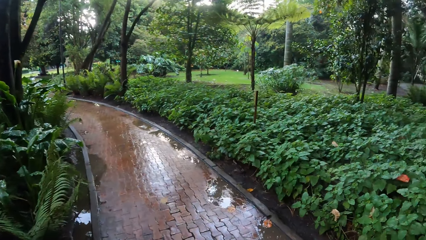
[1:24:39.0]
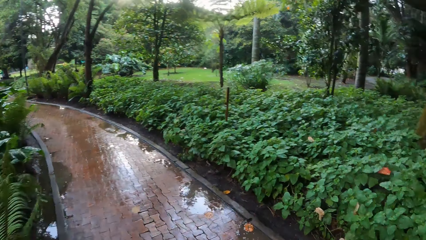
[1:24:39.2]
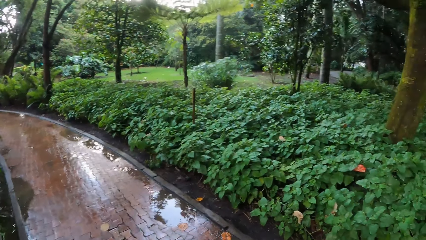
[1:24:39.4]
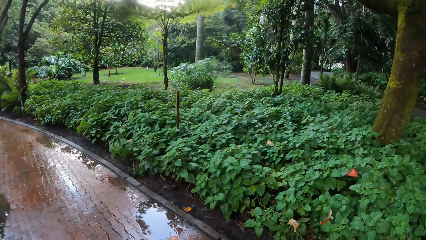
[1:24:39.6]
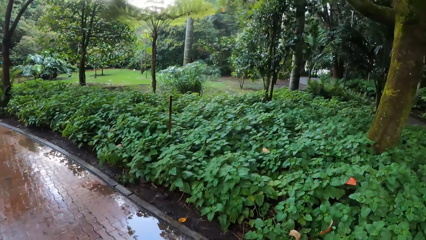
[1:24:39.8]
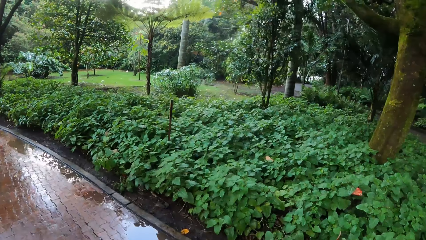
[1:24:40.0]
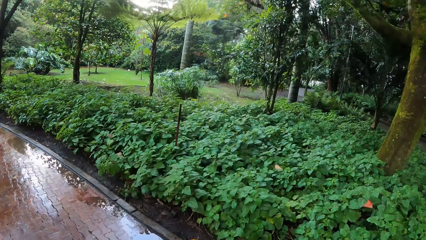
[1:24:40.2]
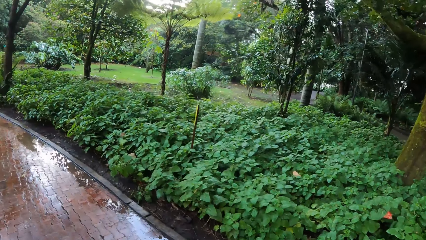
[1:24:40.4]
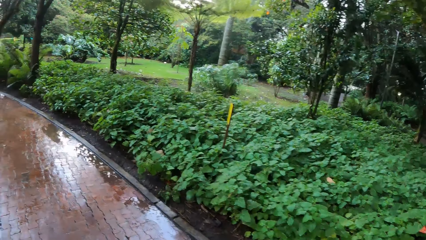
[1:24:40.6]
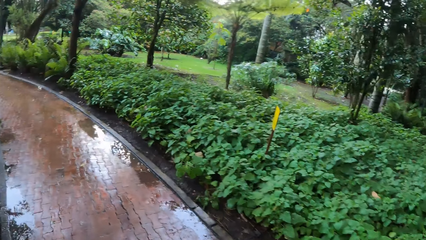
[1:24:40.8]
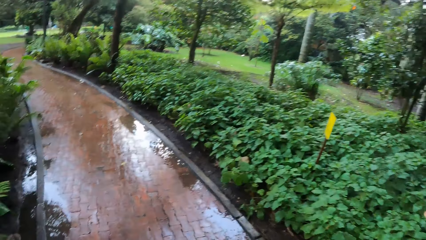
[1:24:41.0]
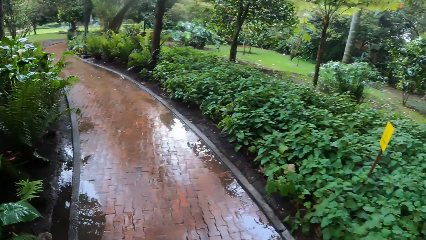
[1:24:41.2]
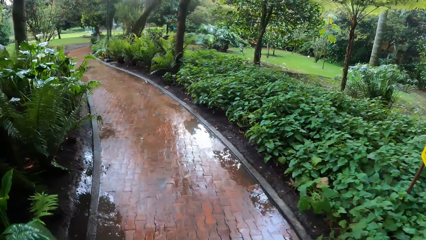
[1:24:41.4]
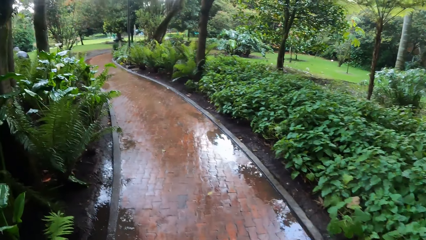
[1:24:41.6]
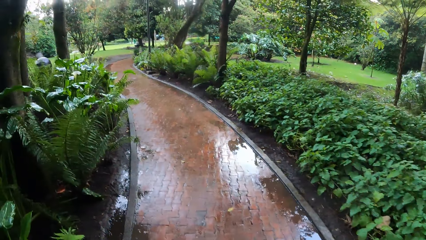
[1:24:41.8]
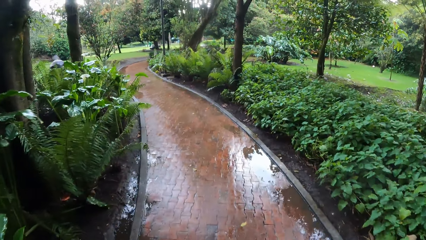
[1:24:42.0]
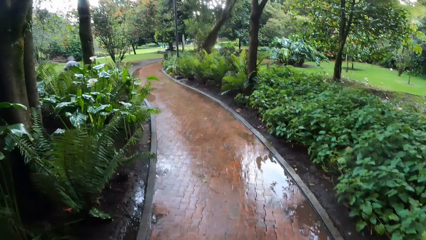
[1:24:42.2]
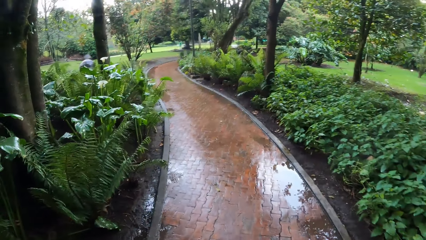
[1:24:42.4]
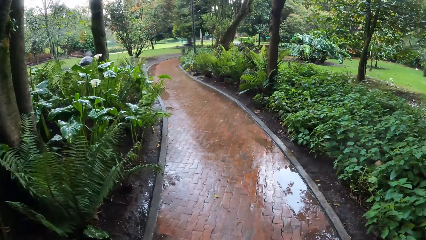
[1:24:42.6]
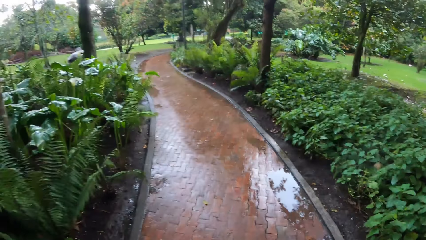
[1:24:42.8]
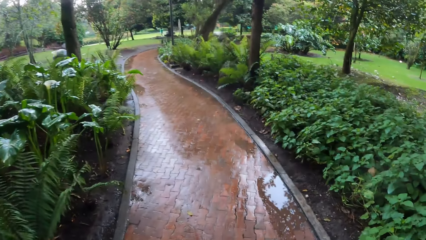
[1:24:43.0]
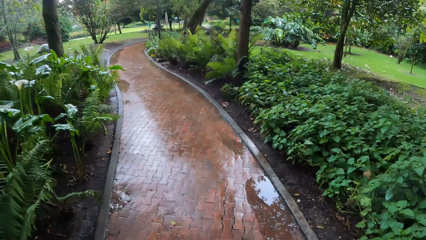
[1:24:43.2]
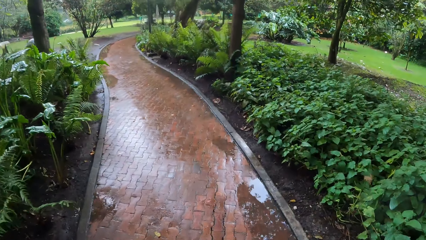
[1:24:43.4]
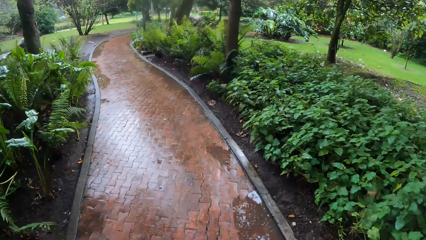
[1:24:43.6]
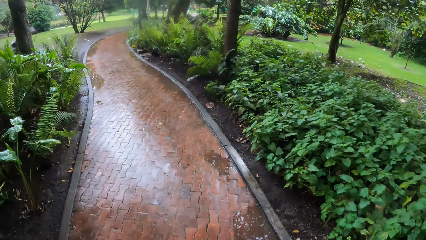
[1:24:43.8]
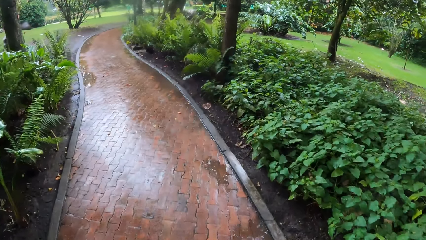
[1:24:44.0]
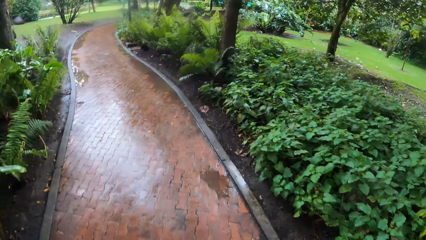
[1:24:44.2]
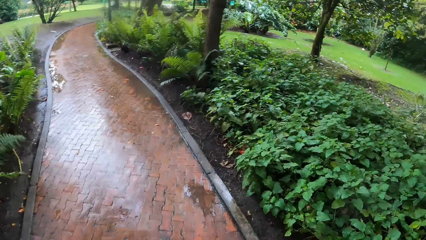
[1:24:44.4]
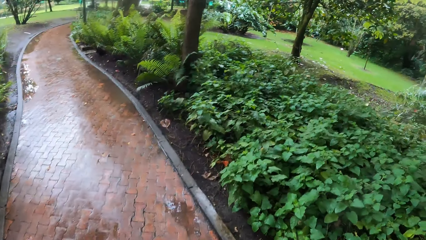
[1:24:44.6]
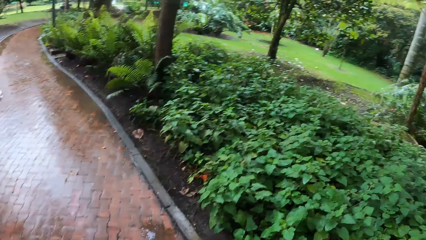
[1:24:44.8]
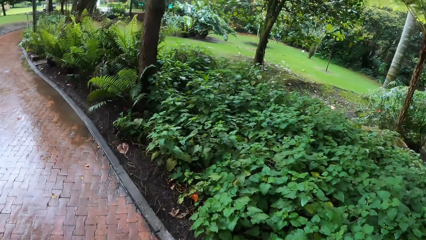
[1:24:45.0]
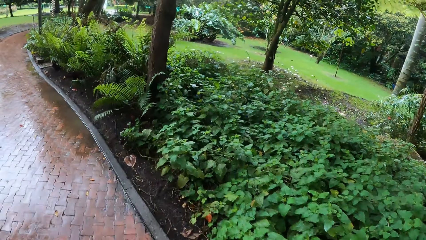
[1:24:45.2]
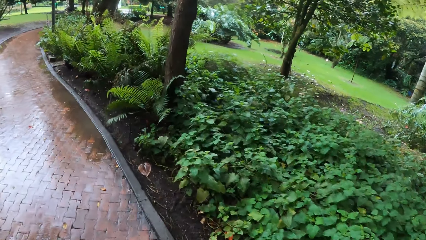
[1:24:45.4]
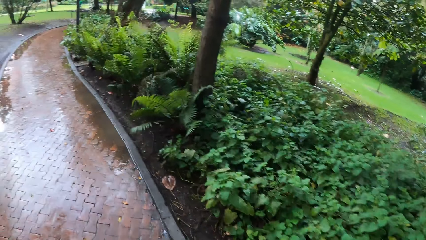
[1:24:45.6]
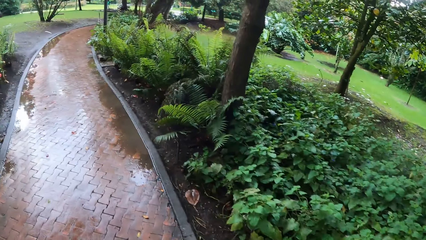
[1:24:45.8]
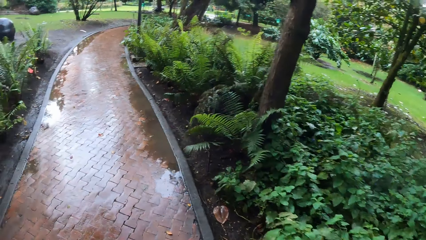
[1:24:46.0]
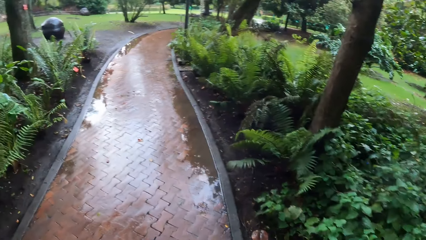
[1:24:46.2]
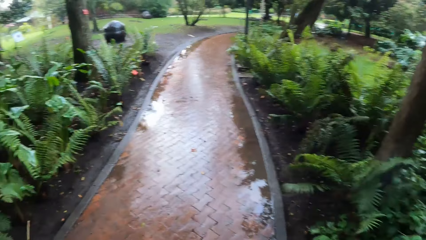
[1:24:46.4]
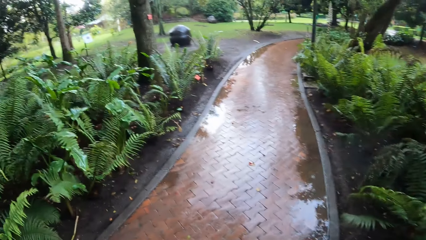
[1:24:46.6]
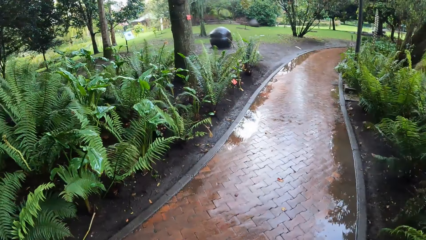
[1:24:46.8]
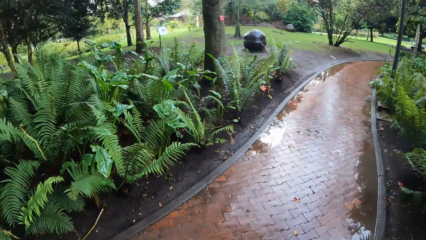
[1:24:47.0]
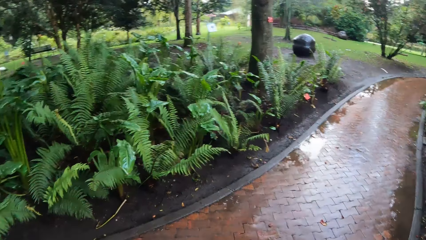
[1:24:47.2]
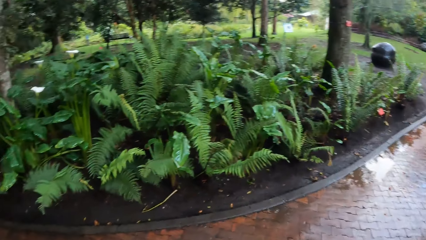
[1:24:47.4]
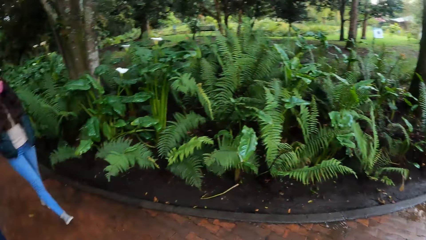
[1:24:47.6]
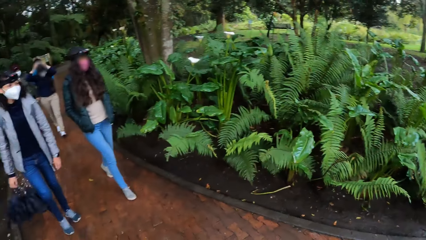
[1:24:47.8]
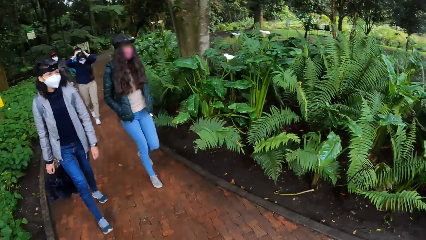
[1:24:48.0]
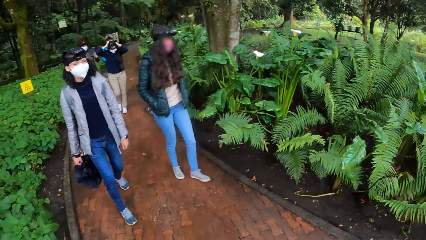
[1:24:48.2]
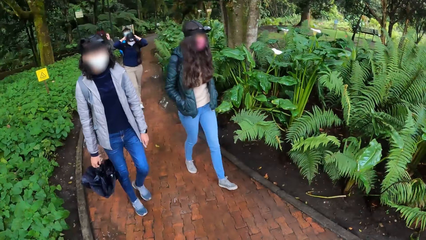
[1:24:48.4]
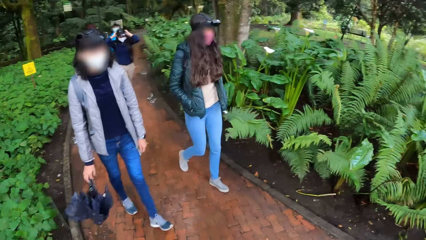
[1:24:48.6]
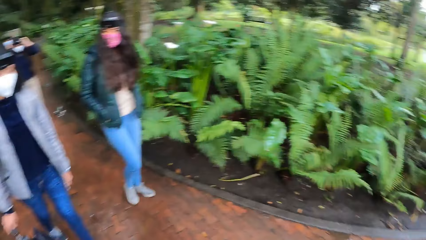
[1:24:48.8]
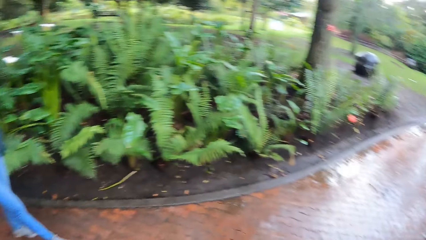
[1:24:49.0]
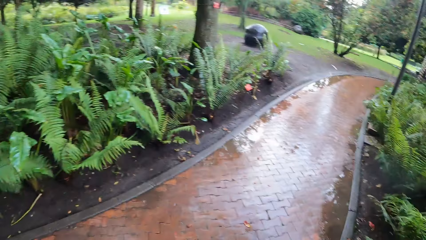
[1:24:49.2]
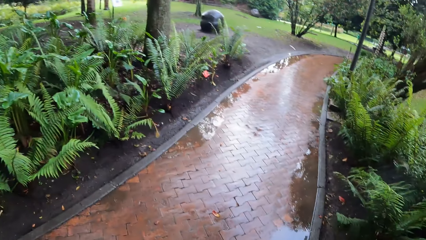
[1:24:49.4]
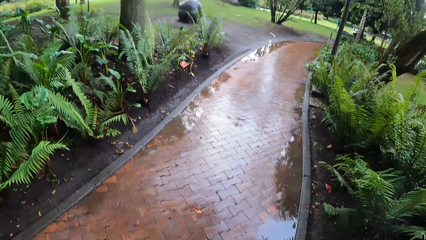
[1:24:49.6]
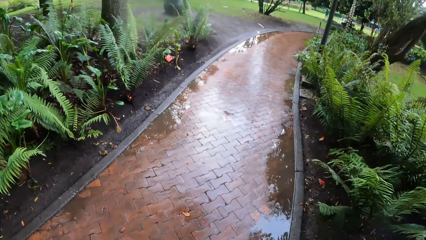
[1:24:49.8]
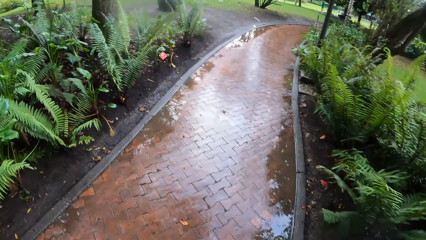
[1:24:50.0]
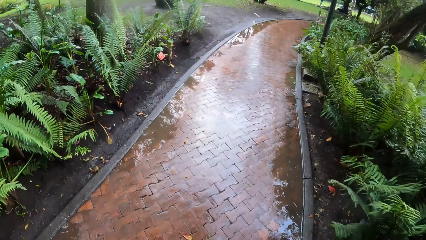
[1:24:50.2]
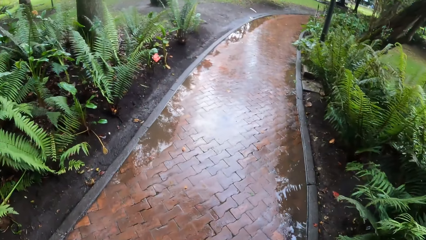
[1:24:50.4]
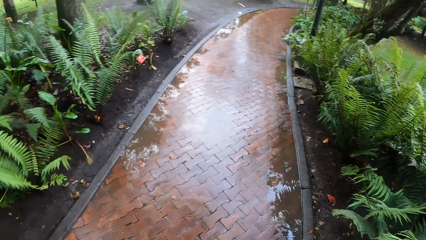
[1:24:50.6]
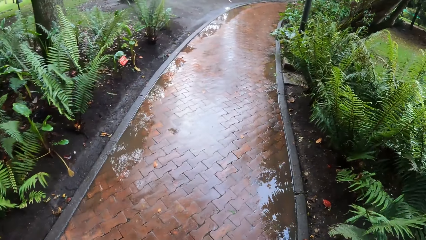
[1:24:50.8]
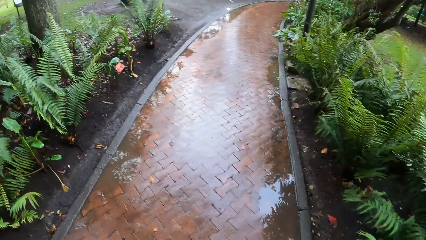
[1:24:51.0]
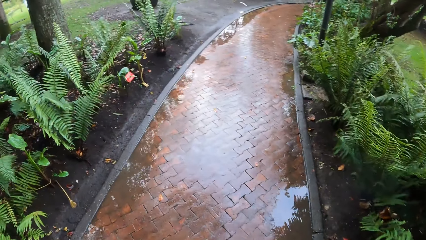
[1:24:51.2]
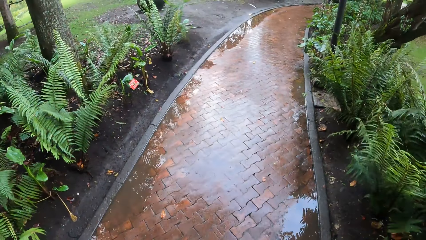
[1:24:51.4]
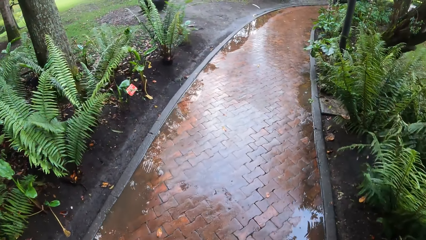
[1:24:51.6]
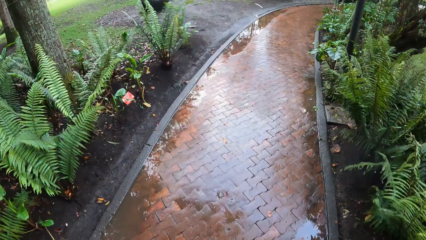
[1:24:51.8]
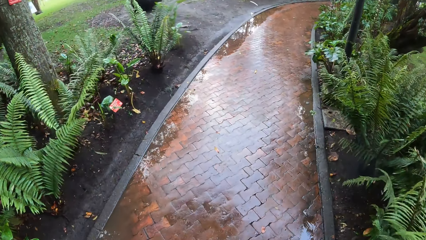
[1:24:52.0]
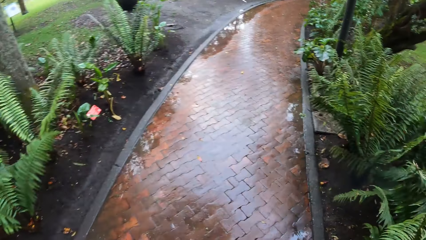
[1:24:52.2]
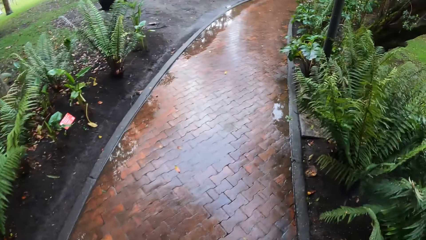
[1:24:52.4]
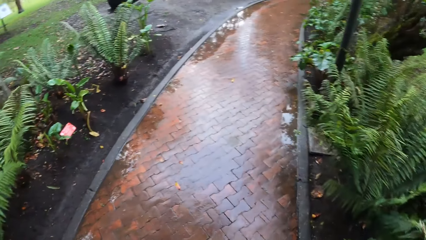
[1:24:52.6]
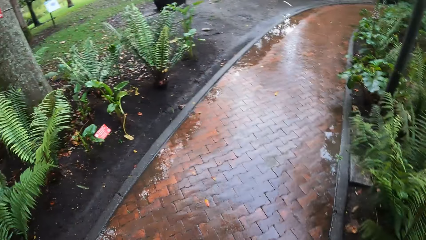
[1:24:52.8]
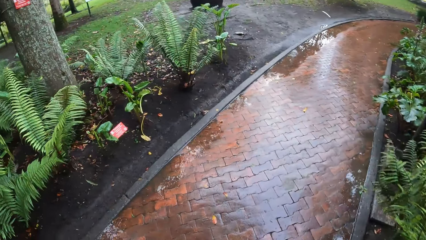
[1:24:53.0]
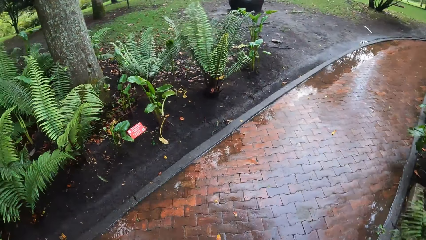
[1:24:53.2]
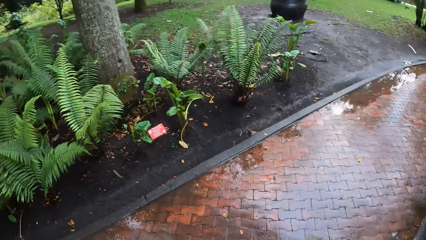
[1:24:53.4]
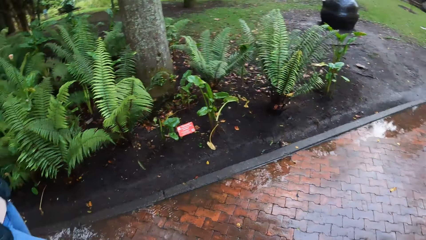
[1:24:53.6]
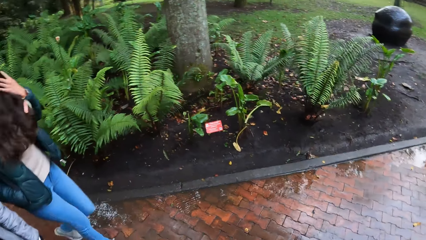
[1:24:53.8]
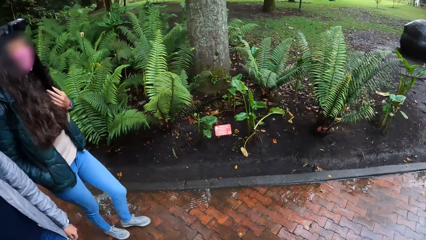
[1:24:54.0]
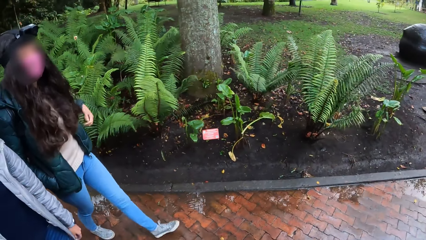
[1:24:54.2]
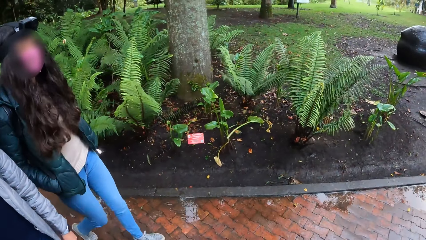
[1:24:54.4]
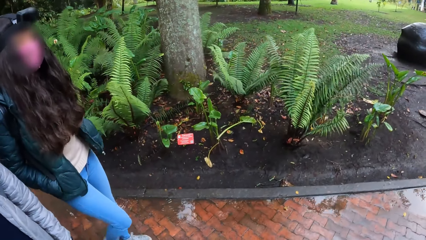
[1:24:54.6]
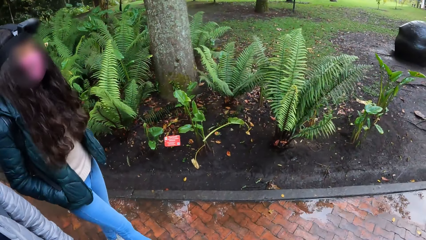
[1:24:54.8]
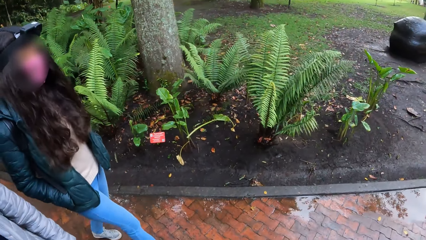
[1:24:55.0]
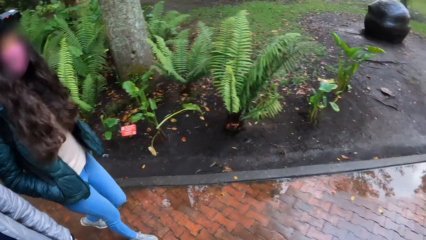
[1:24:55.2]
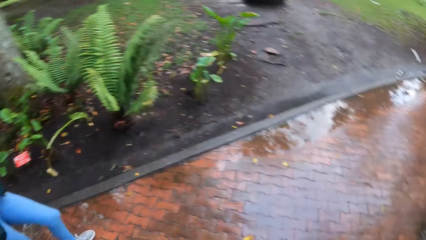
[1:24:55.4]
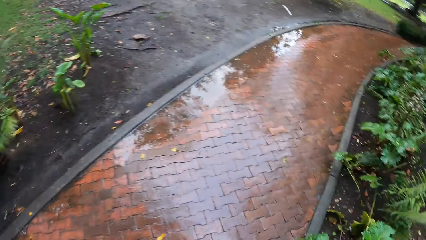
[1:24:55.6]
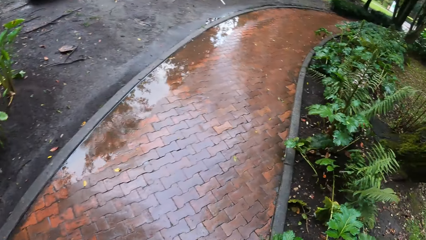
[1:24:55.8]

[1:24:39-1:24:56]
The camera wearer looks around.
